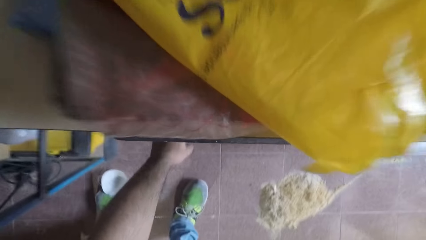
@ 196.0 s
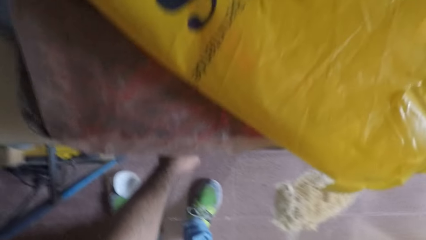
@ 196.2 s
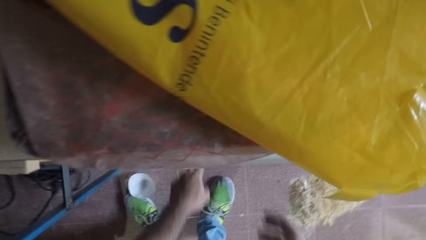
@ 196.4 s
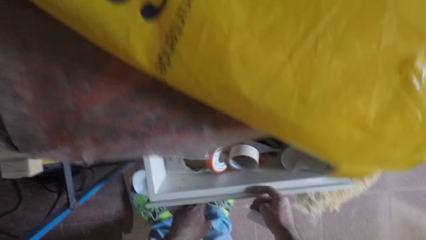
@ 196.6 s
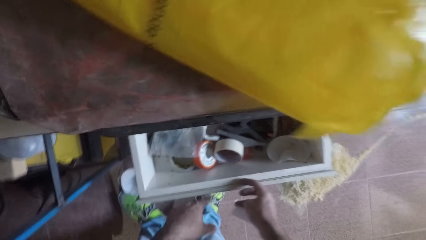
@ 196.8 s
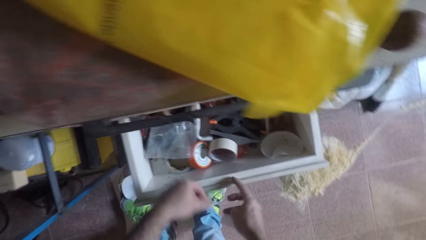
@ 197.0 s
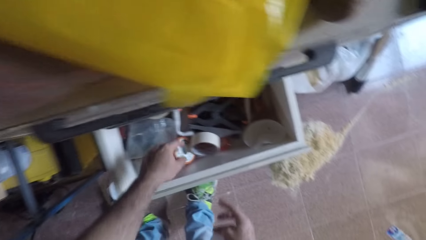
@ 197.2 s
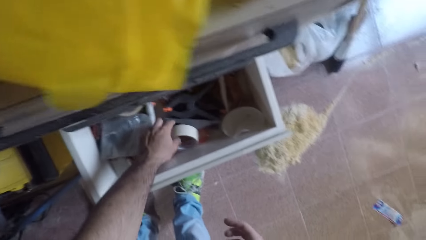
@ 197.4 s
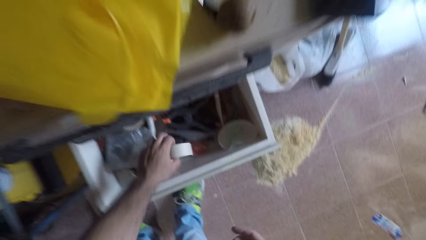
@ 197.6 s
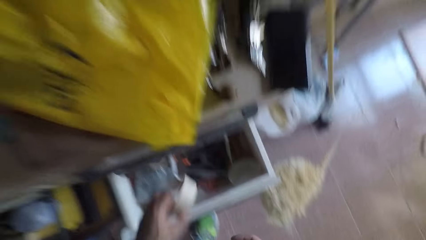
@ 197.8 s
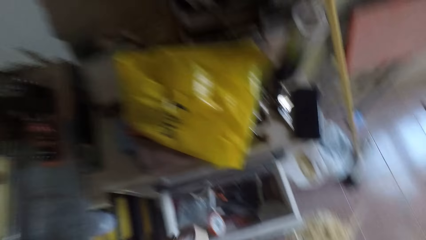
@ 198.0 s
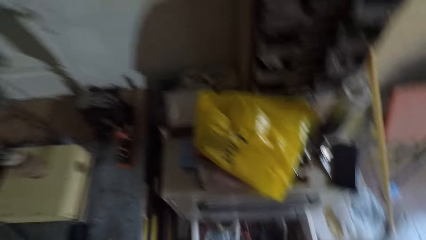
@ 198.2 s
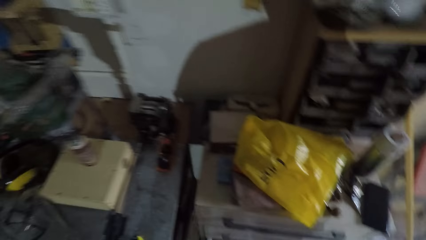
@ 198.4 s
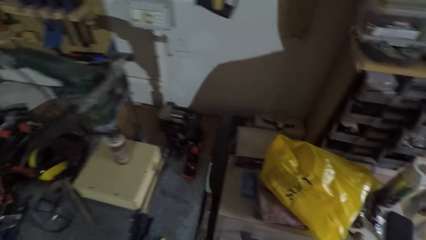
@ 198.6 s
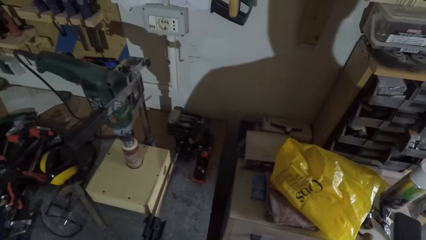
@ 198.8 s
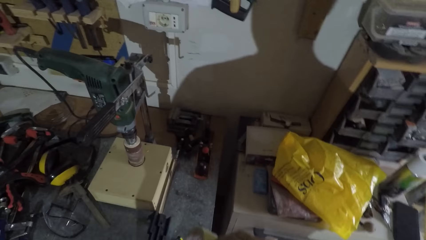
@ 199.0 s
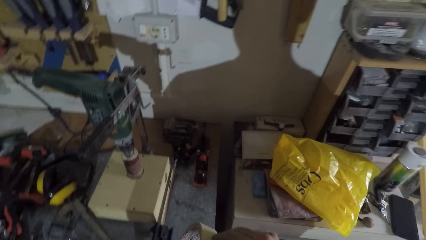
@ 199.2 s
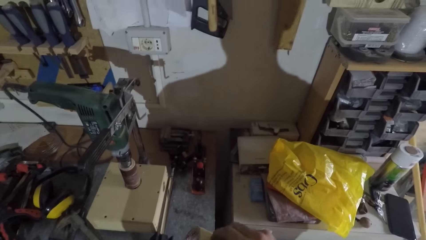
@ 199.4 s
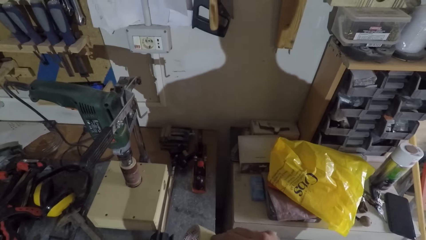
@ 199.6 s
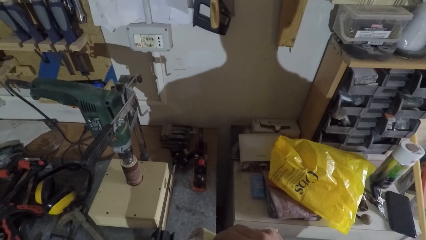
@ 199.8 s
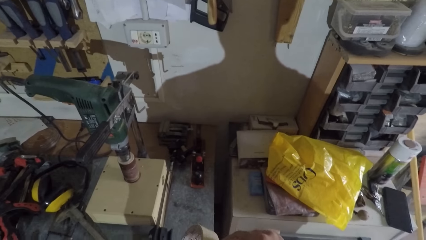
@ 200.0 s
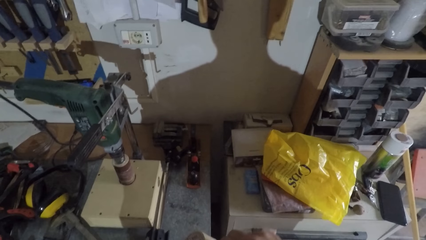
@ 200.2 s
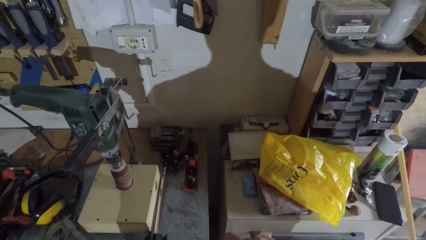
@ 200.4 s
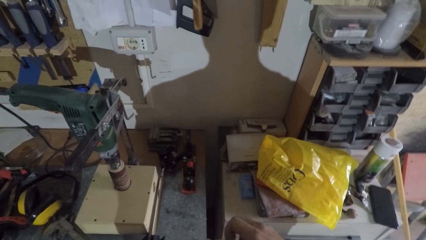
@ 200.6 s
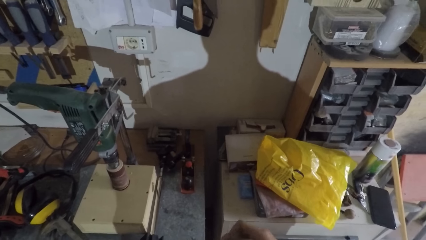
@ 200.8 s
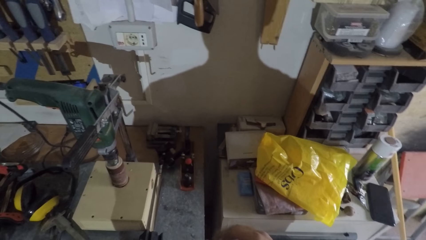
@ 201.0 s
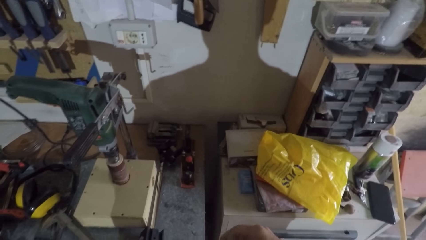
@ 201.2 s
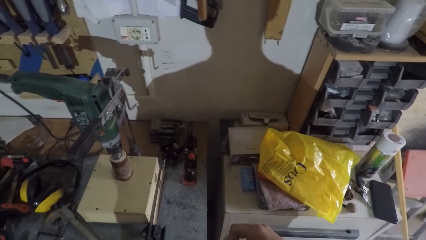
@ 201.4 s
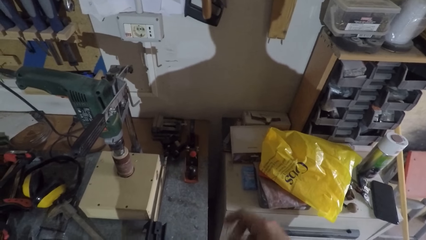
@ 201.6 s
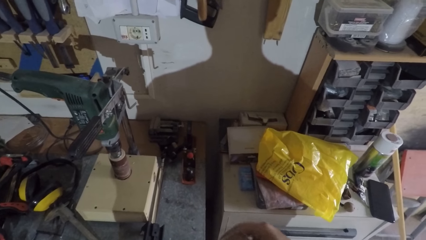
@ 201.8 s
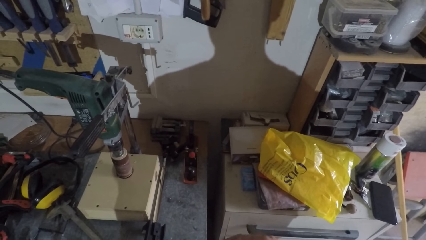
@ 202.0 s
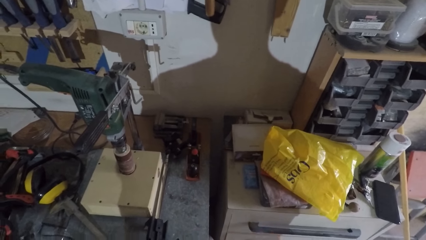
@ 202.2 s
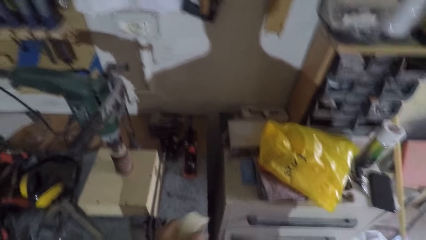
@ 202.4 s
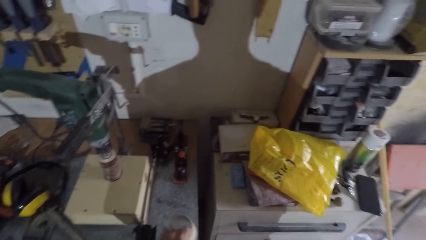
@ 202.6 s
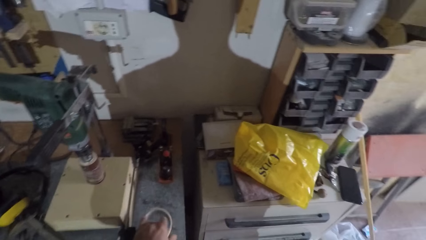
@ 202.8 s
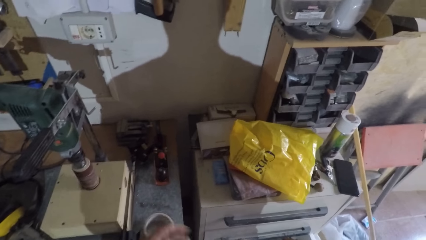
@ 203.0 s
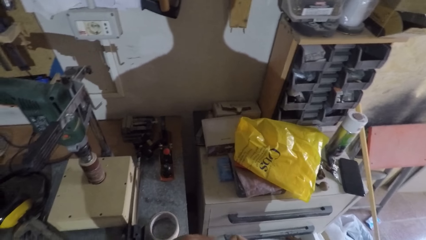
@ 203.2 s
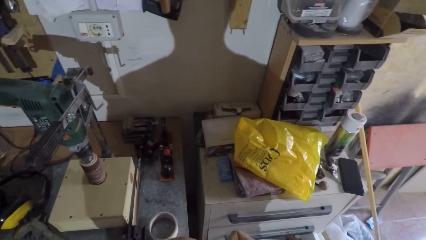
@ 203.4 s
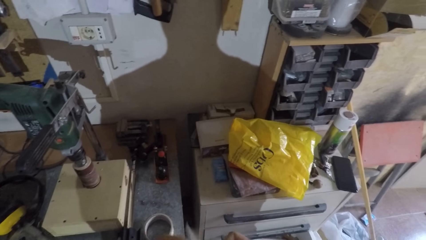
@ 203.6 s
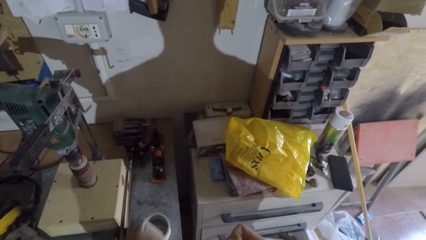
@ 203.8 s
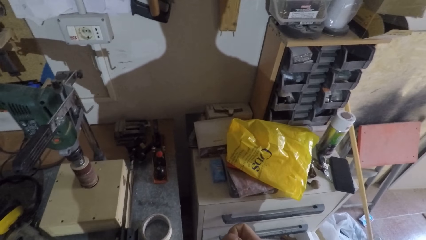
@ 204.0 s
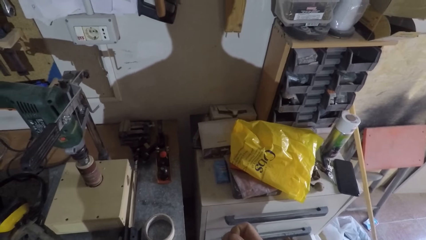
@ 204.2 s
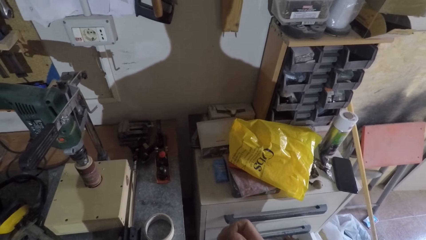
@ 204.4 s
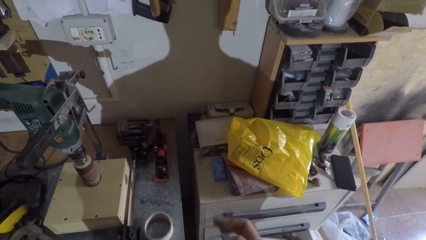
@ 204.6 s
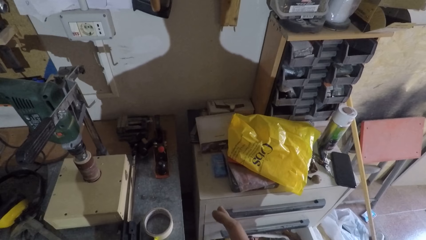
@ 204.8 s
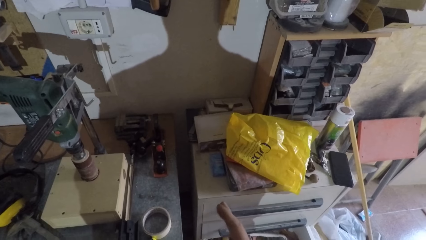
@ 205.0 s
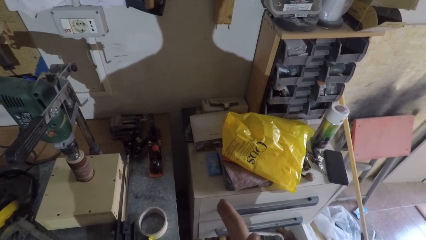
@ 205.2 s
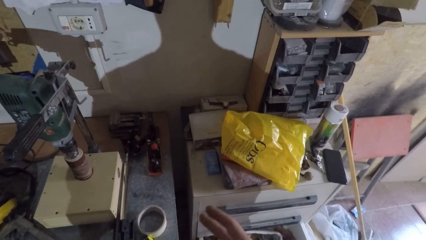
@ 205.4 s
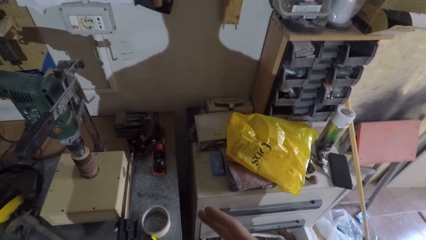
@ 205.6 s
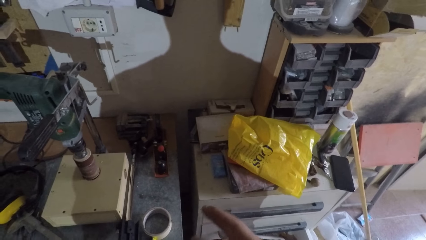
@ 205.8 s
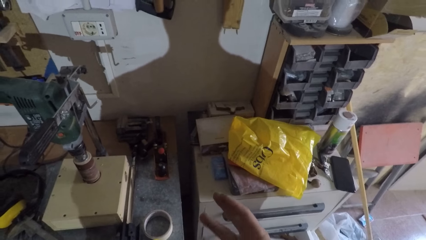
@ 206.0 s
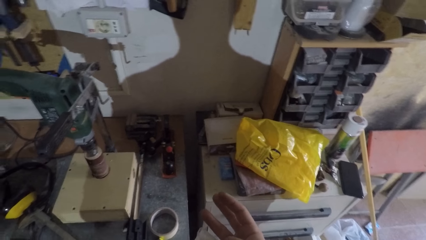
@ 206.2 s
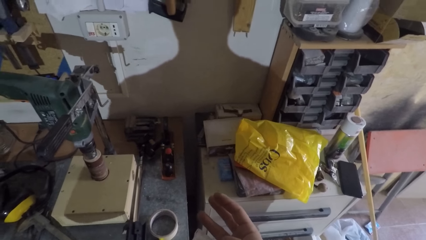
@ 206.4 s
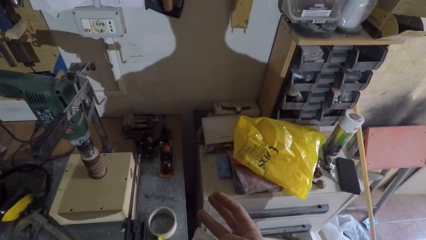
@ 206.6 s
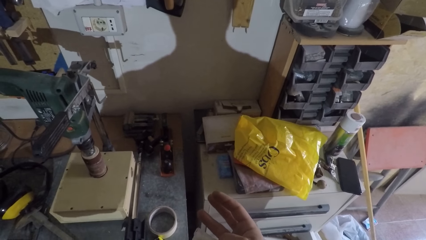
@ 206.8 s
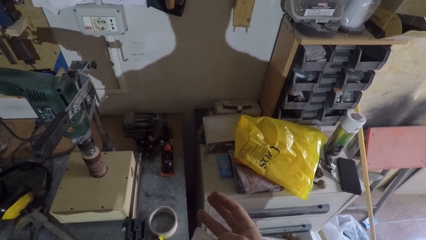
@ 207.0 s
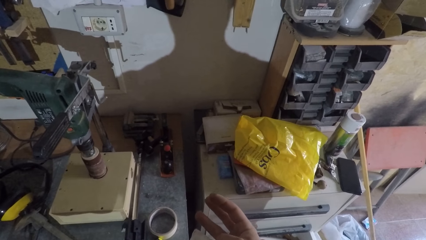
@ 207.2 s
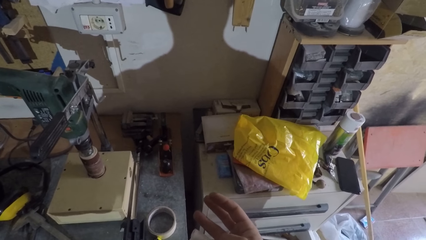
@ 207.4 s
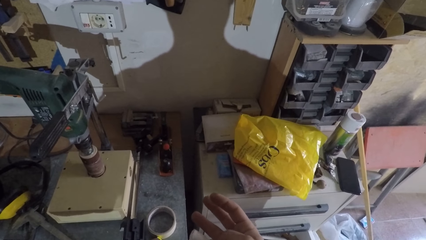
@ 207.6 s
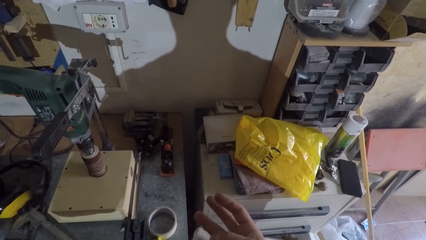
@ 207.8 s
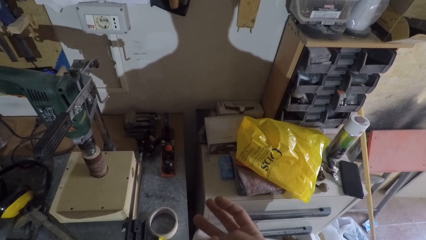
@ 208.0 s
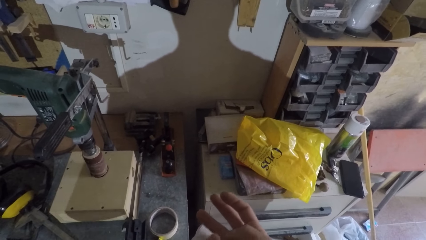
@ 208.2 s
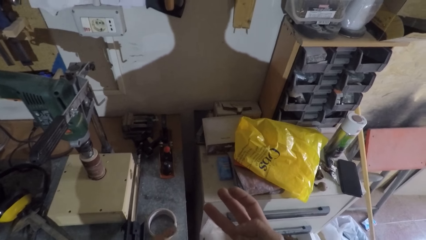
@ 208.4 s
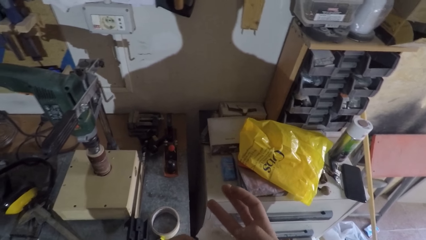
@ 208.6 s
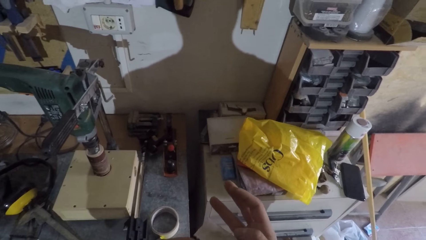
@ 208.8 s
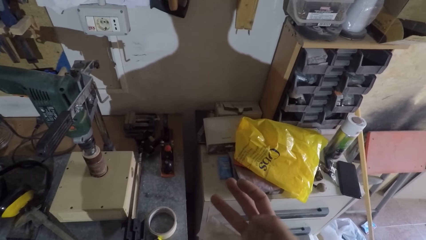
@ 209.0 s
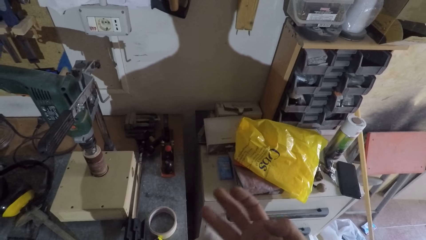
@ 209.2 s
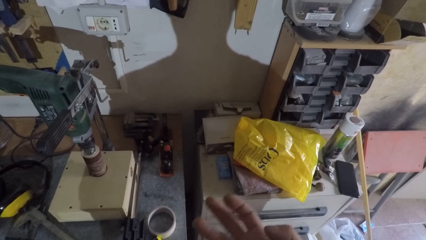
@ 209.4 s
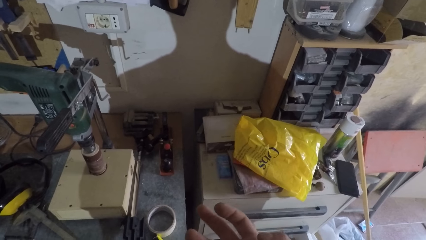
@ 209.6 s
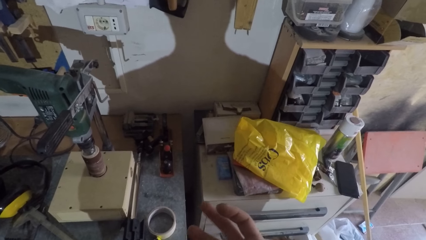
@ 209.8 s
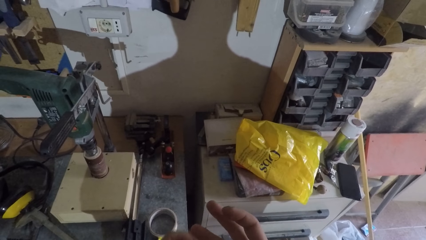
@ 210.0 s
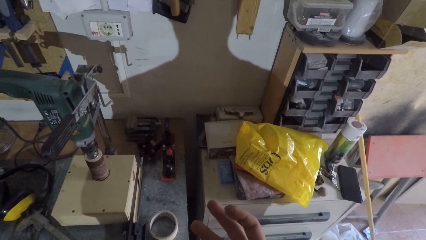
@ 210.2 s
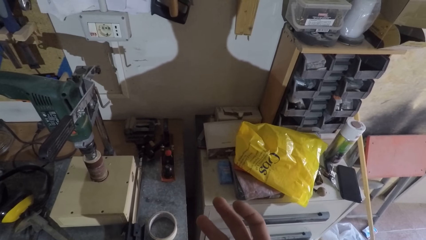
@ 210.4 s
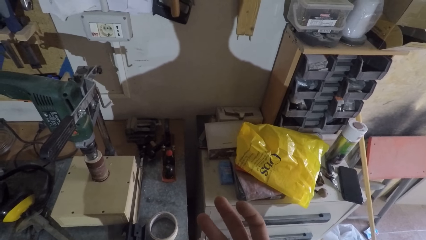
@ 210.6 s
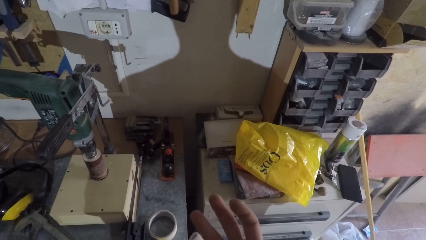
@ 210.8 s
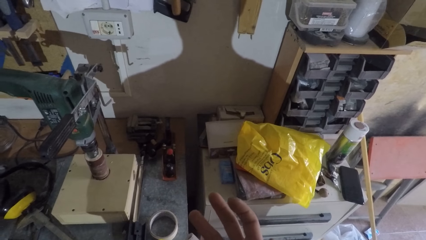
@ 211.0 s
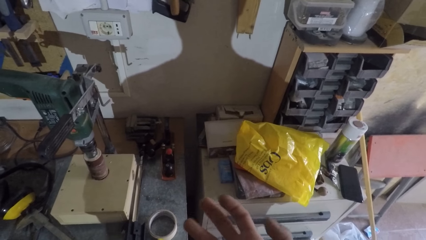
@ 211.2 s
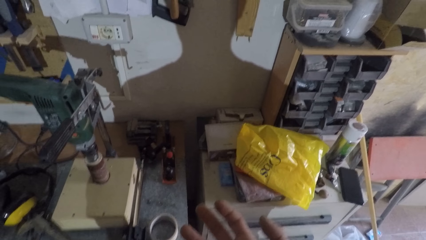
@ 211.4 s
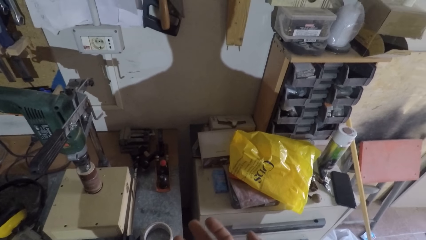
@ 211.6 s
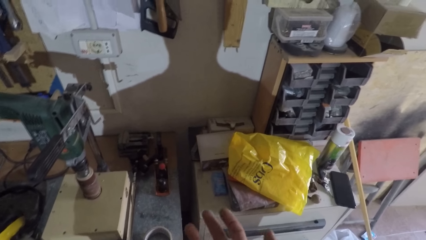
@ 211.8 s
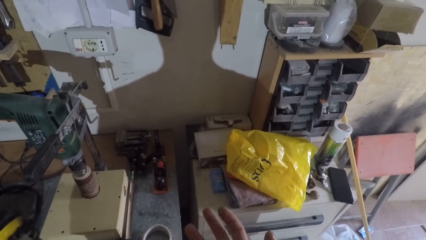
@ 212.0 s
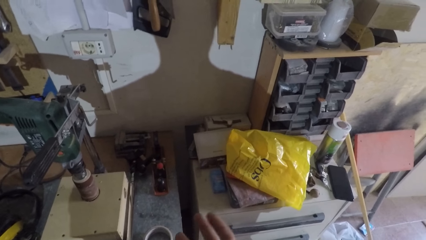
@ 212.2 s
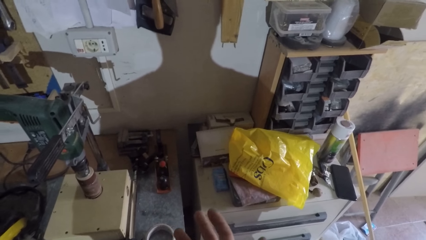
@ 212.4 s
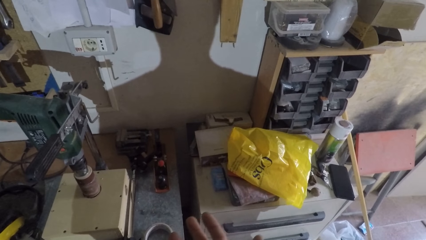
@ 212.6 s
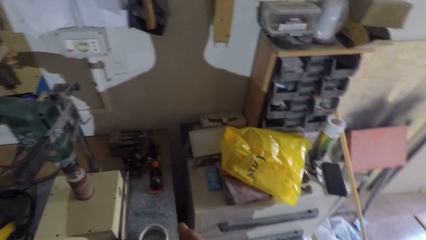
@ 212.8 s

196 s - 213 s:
The camera wearer opens the tool cabinet drawer with his left hand. He picks up a masking tape from the drawer with his left hand. He cuts the masking tape by hand. He puts the masking tape on the table. He wraps his small finger with a piece of the masking tape.
